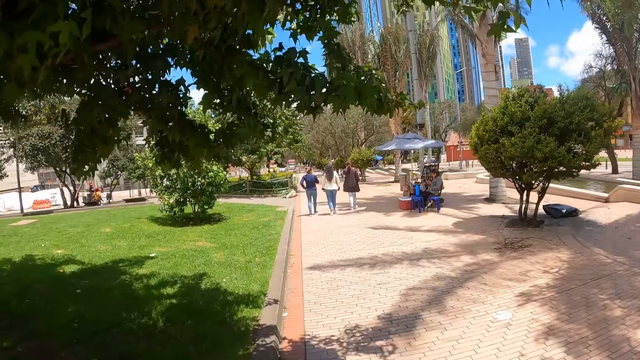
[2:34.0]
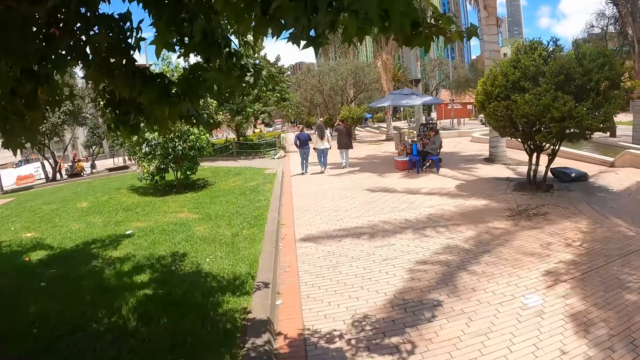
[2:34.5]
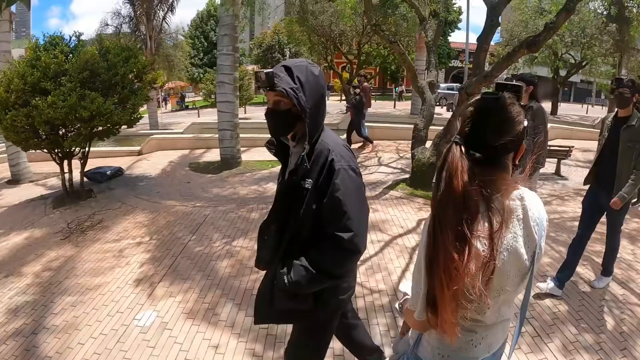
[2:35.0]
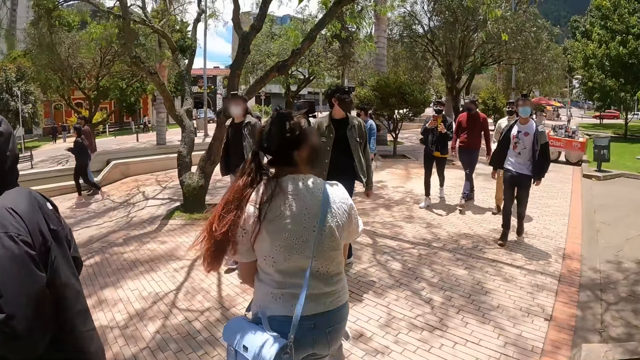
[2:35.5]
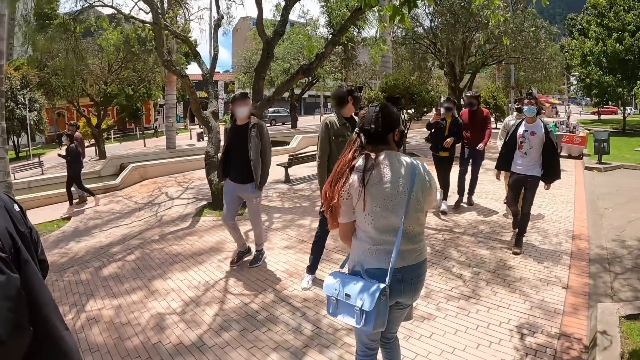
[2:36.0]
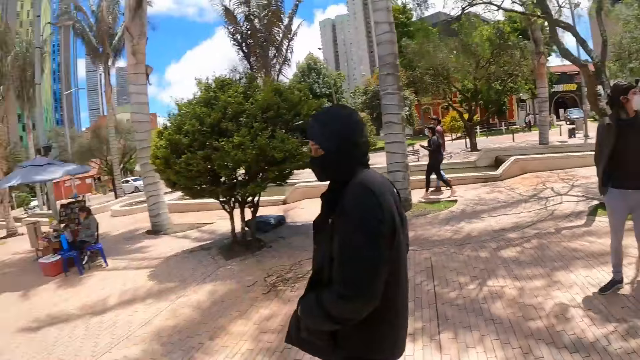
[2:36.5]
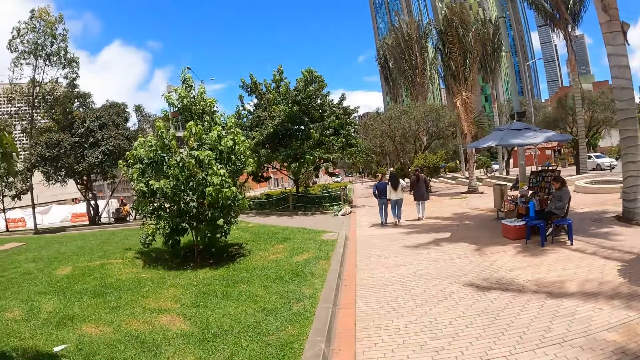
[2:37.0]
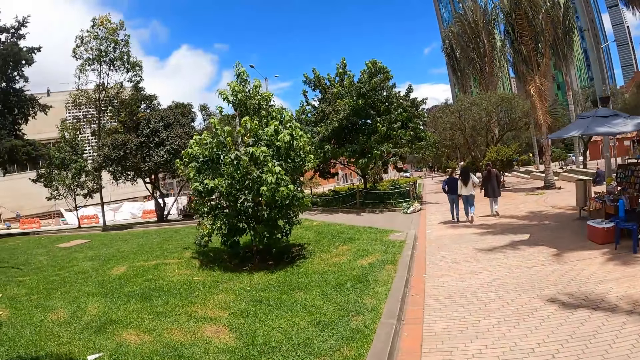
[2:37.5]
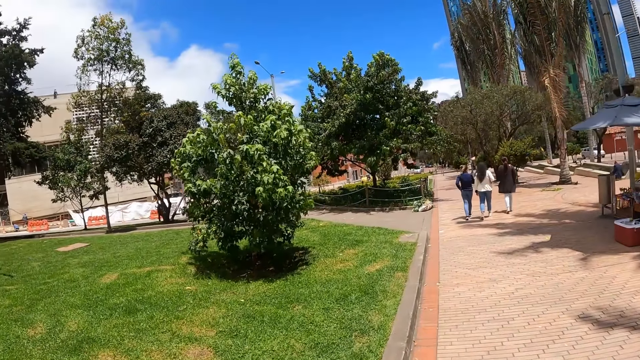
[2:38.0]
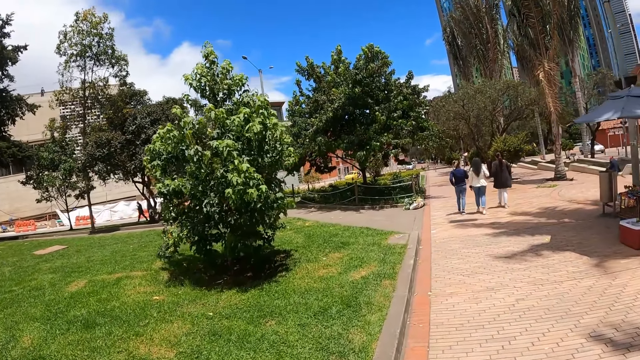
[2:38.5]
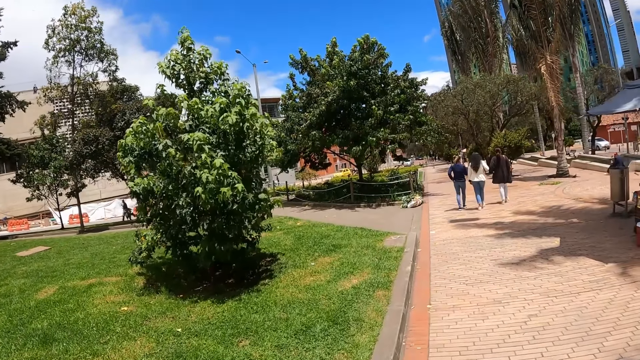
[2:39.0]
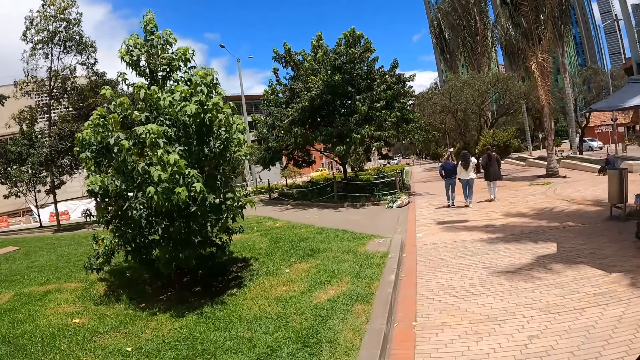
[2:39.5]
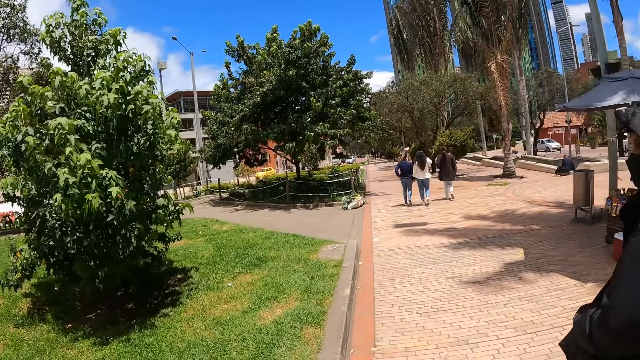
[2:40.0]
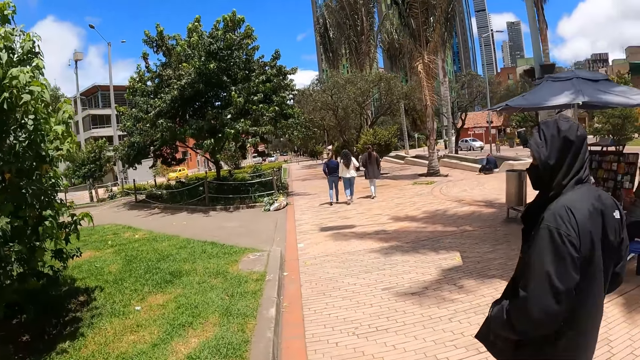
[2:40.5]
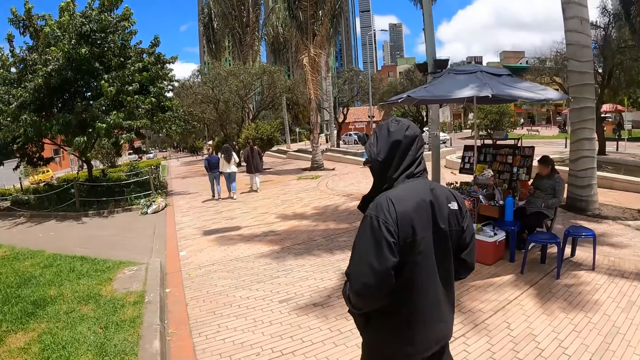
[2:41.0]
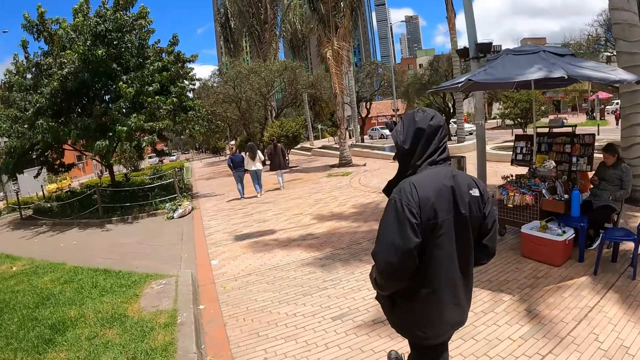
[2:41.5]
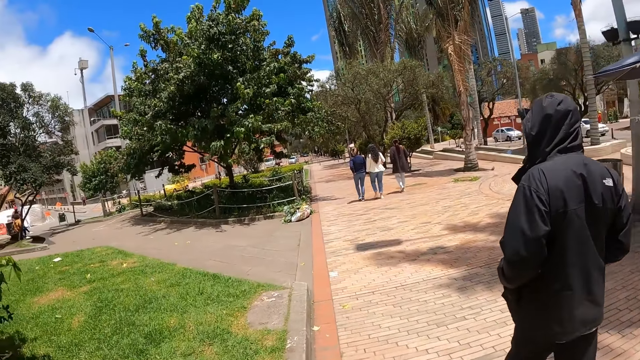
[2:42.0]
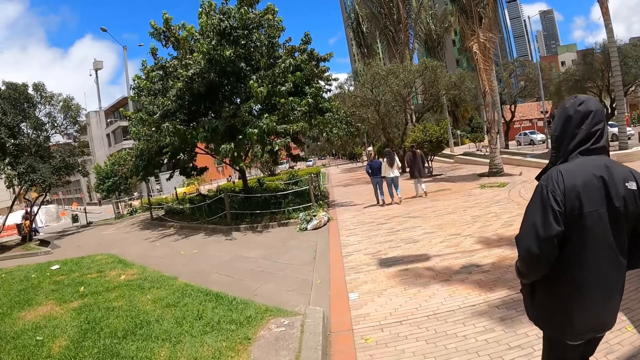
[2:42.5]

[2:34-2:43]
The camera wearer looks around the road. They walk along the road.

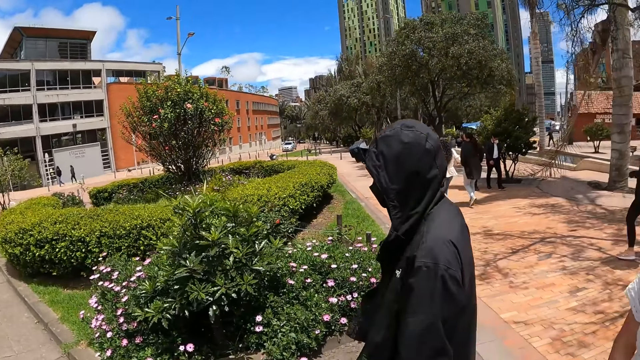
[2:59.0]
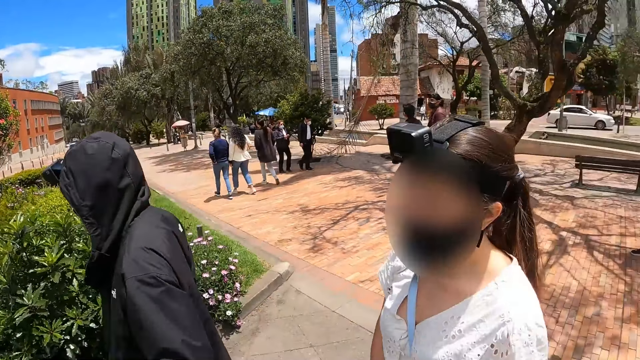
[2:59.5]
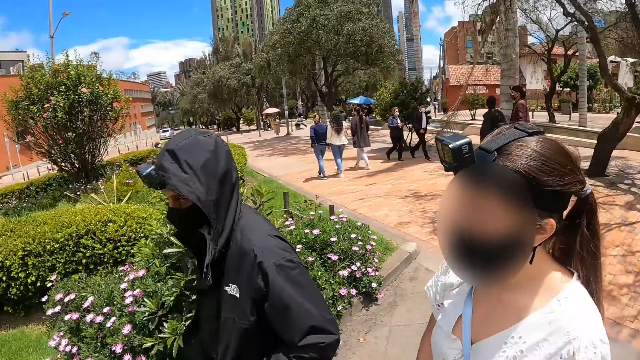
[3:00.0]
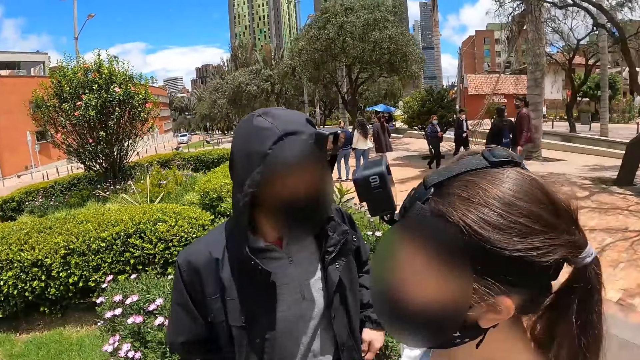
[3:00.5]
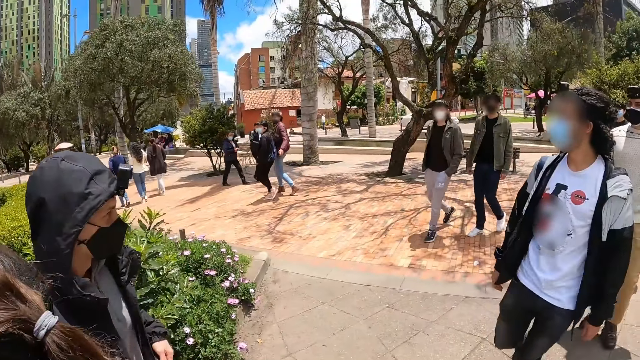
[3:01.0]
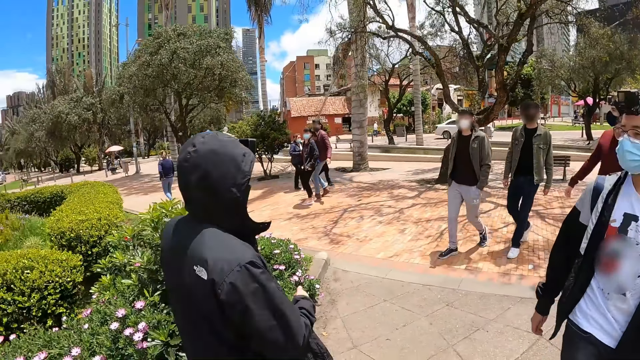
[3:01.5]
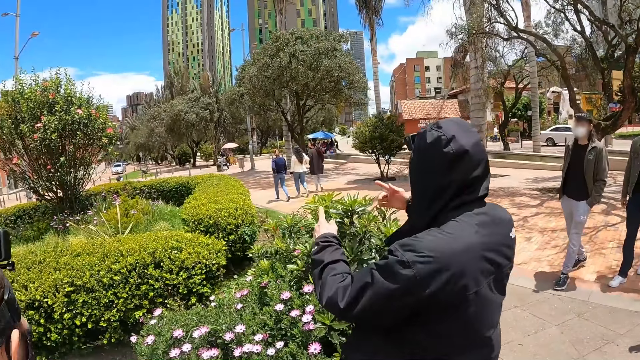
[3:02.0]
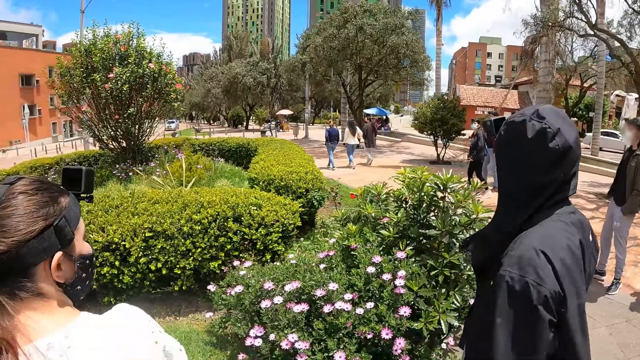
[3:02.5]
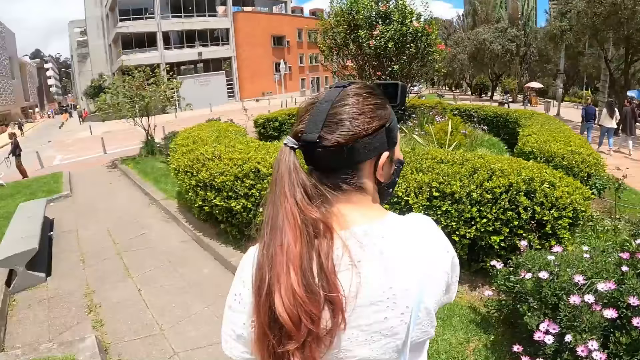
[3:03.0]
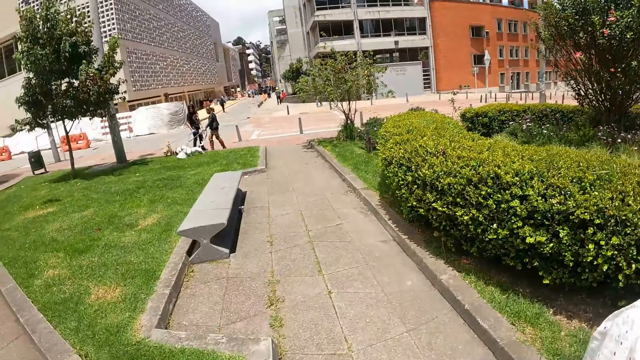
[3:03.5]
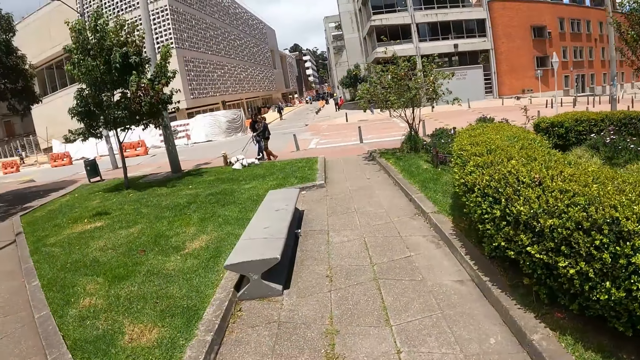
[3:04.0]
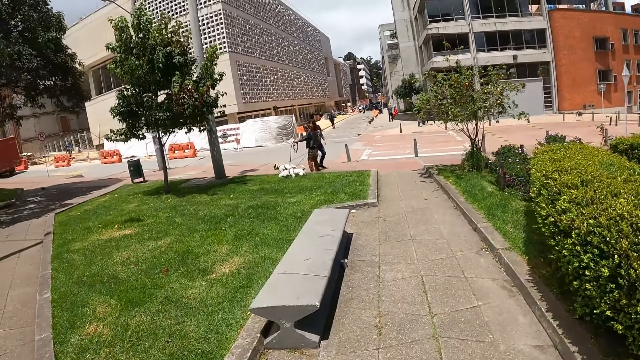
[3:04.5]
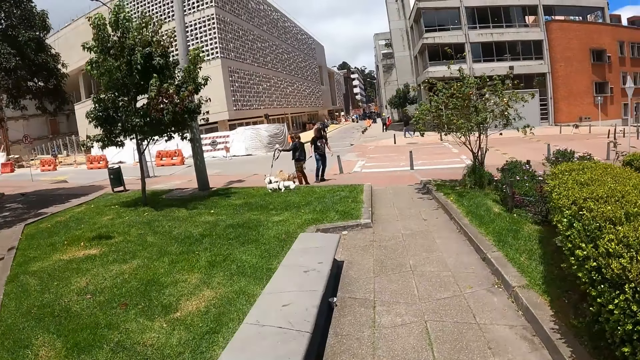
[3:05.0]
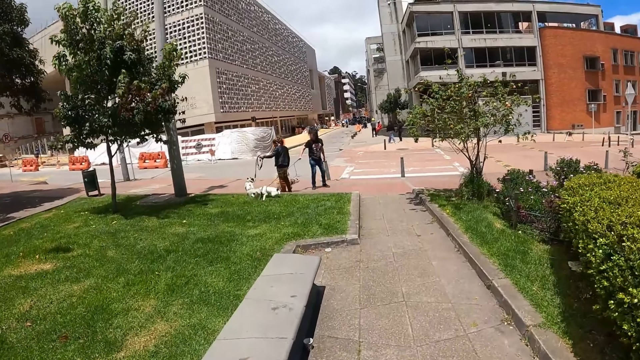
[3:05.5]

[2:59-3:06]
The camera wearer looks around the road. They walk along the road.

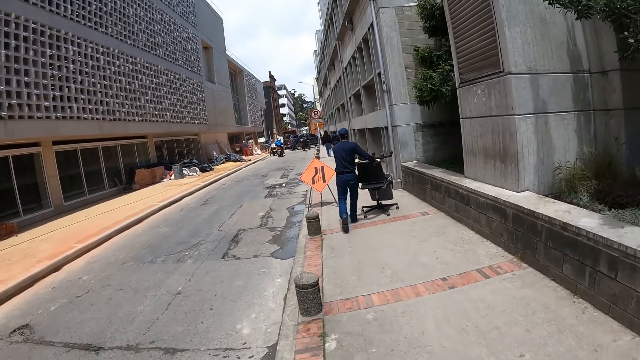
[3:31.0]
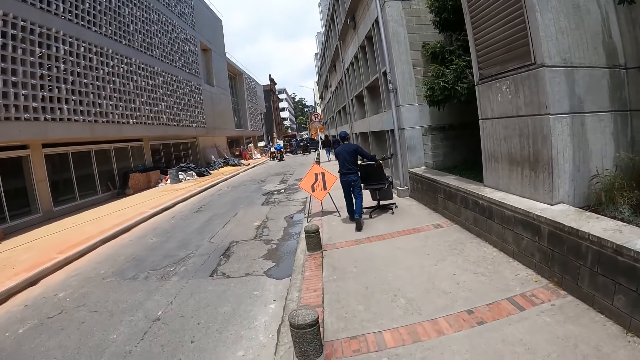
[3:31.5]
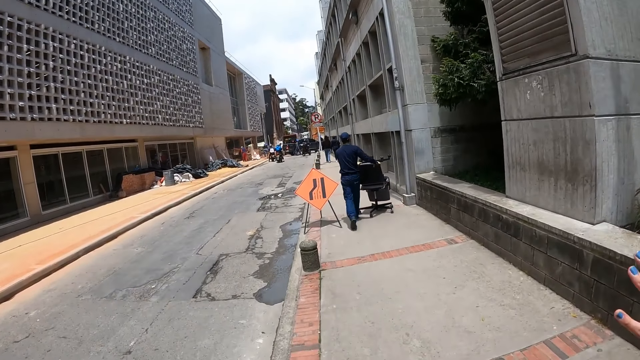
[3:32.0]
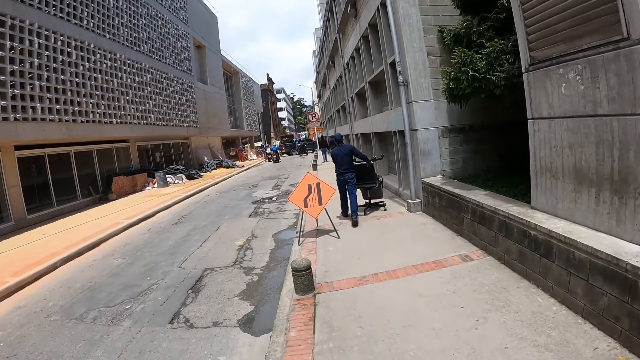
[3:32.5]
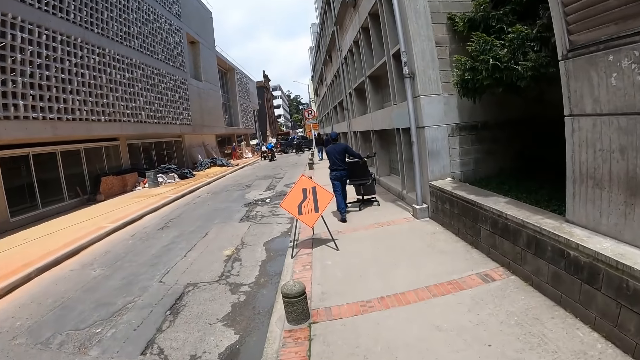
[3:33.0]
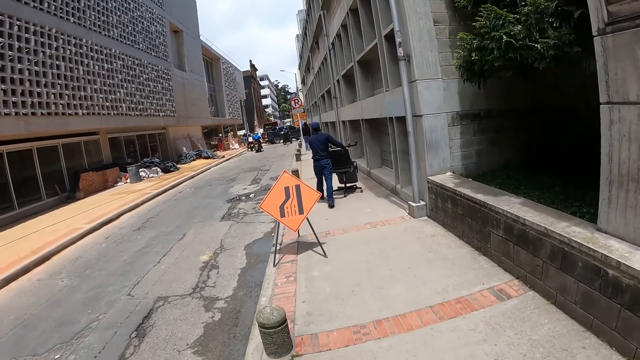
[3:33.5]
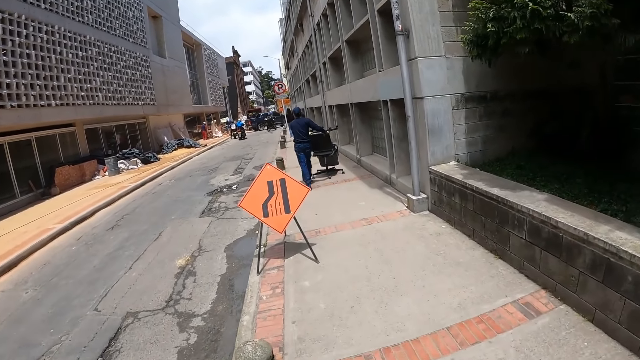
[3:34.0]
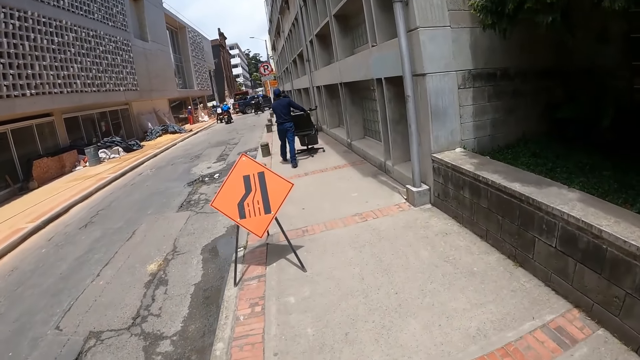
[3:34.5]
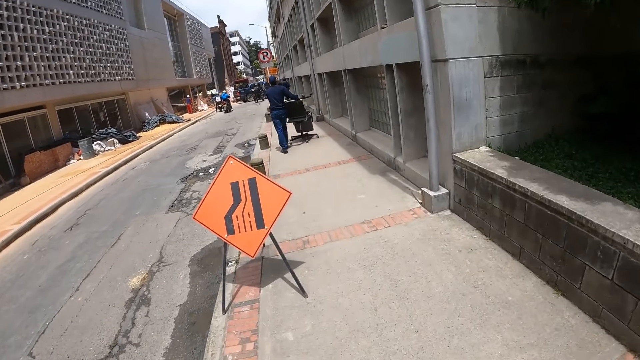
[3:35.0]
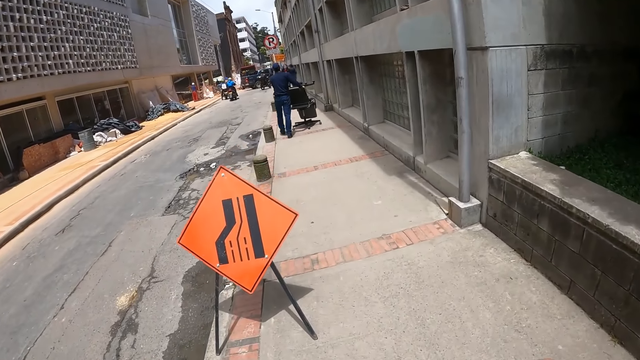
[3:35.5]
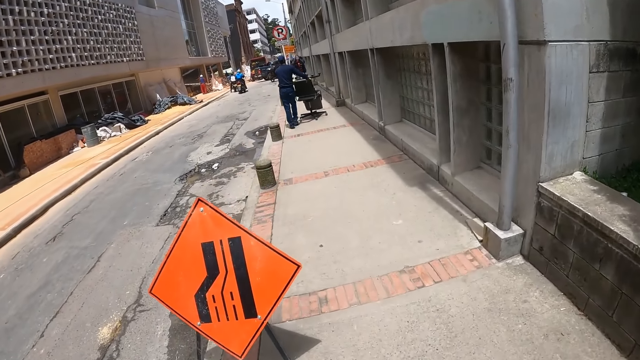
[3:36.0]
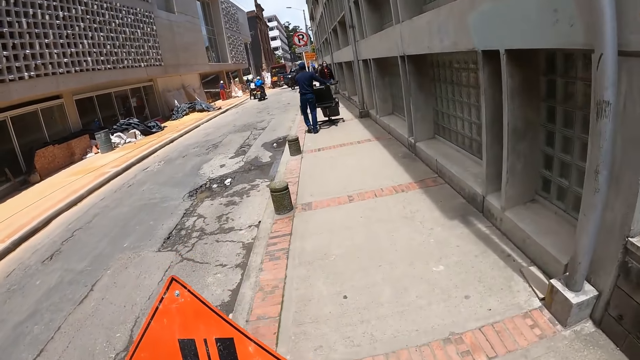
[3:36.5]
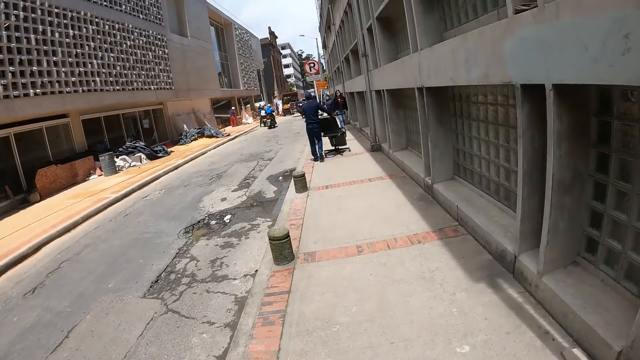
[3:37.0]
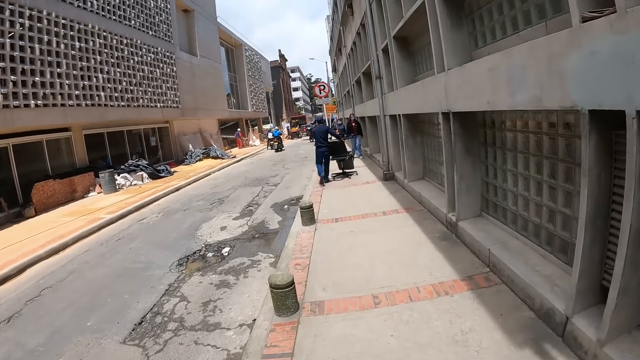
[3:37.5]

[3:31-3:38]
The camera wearer waves the hand.
